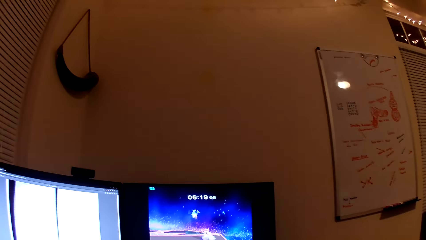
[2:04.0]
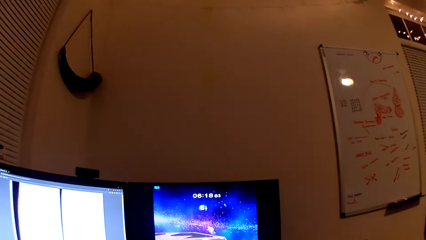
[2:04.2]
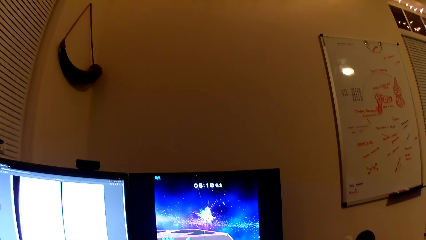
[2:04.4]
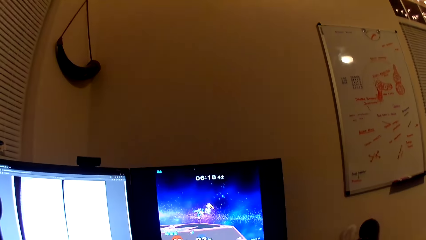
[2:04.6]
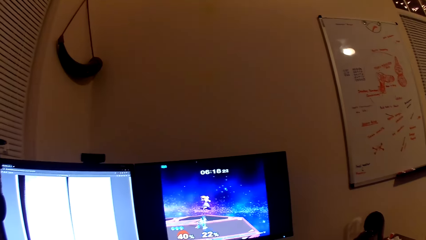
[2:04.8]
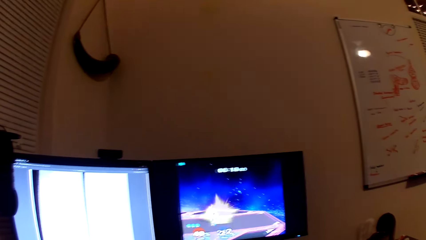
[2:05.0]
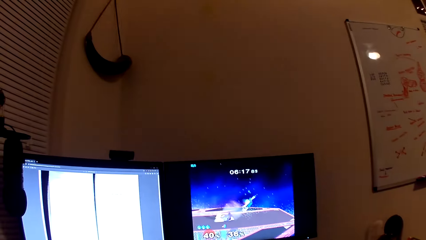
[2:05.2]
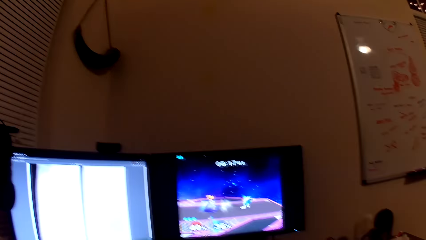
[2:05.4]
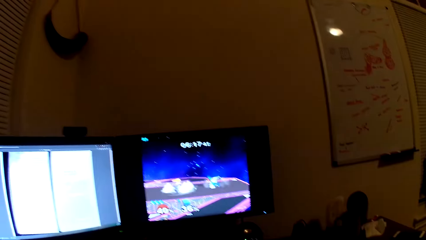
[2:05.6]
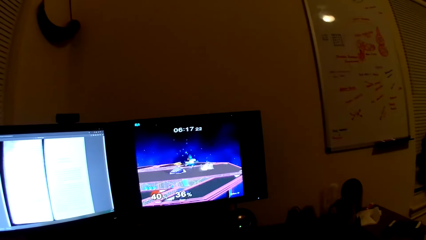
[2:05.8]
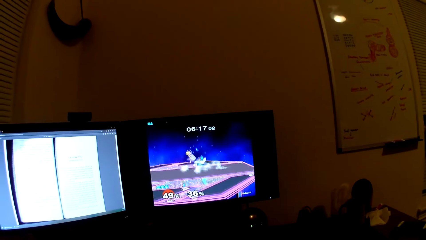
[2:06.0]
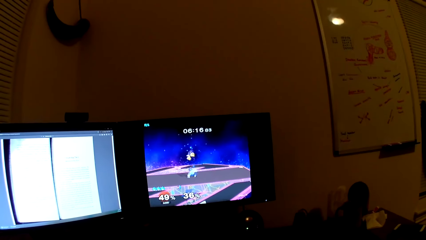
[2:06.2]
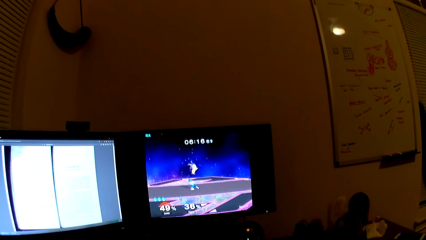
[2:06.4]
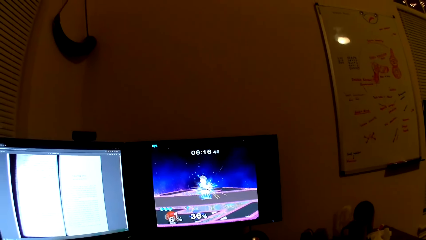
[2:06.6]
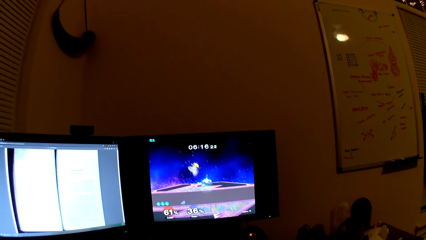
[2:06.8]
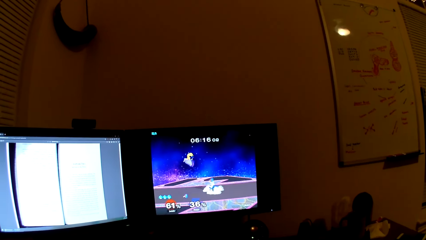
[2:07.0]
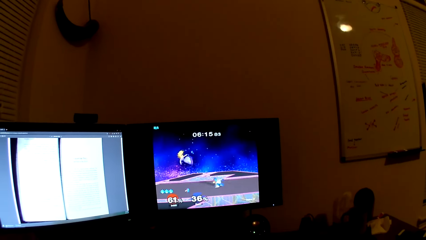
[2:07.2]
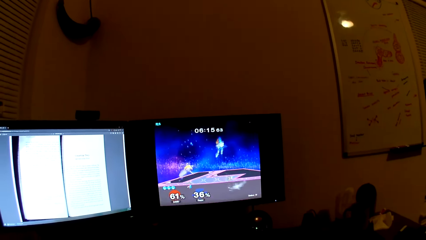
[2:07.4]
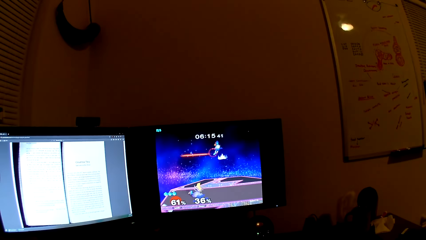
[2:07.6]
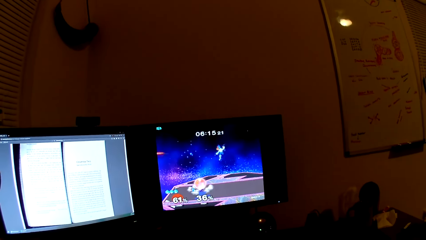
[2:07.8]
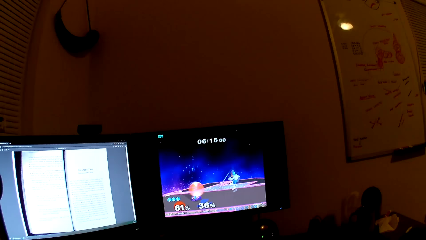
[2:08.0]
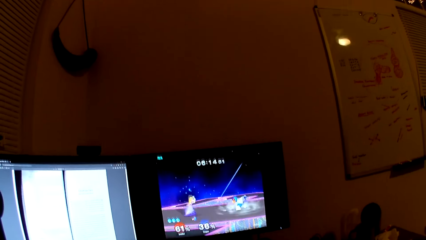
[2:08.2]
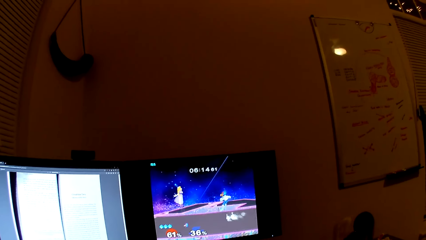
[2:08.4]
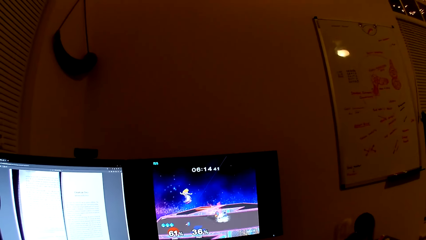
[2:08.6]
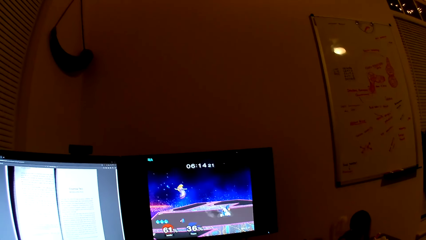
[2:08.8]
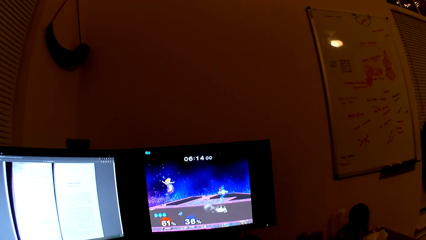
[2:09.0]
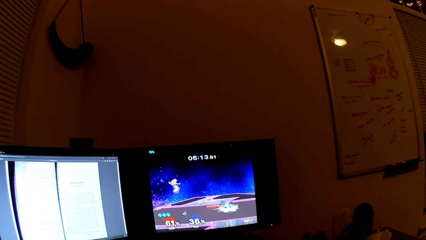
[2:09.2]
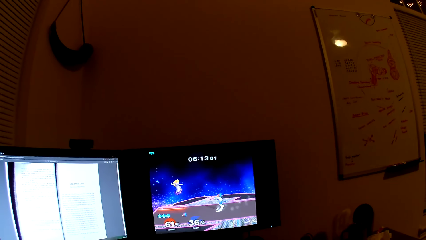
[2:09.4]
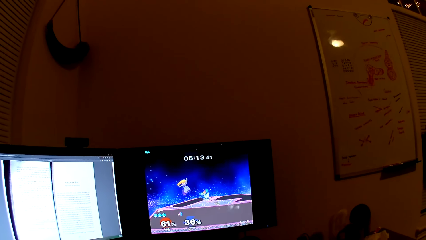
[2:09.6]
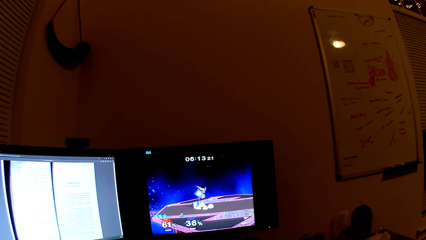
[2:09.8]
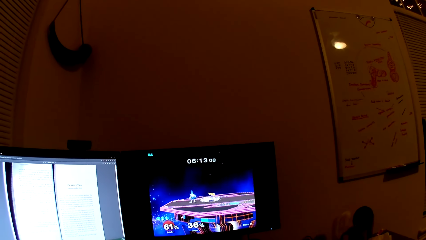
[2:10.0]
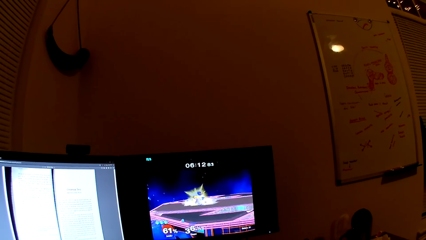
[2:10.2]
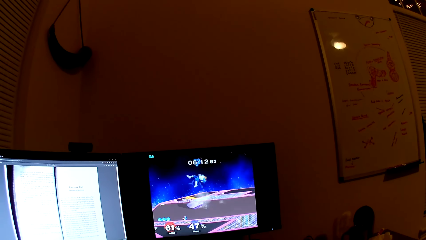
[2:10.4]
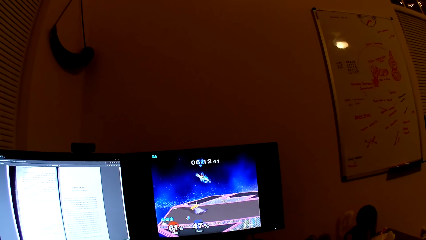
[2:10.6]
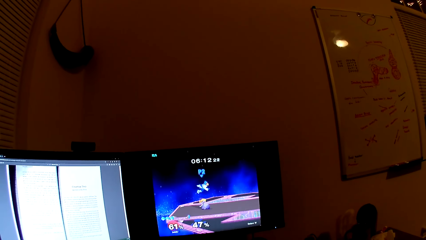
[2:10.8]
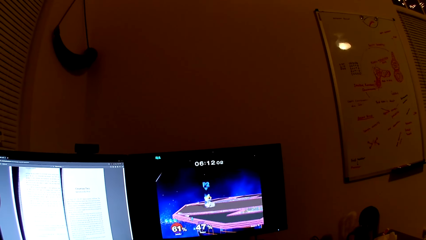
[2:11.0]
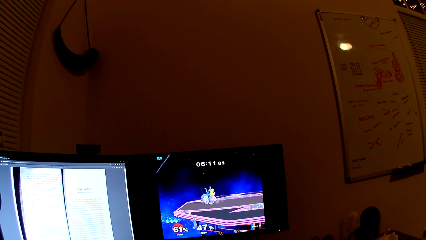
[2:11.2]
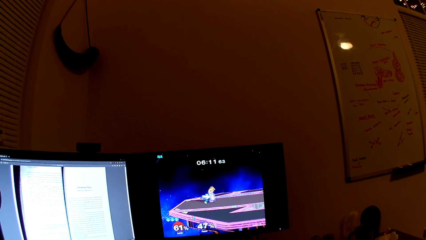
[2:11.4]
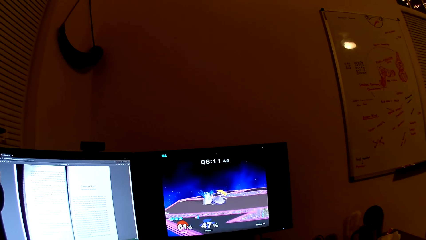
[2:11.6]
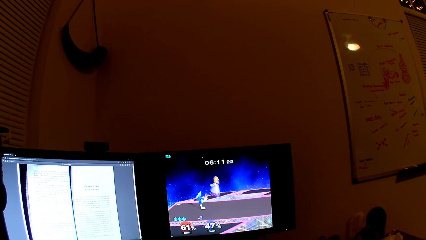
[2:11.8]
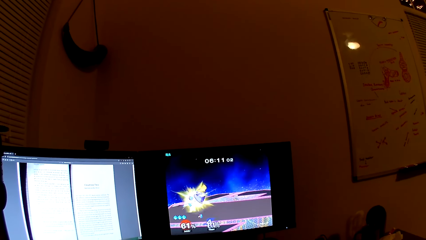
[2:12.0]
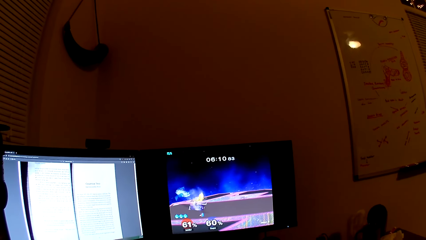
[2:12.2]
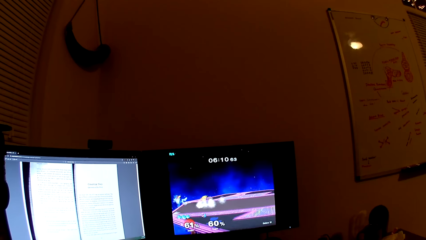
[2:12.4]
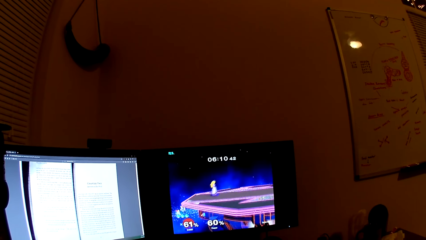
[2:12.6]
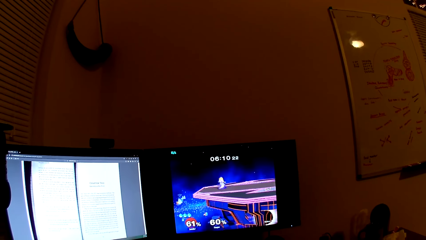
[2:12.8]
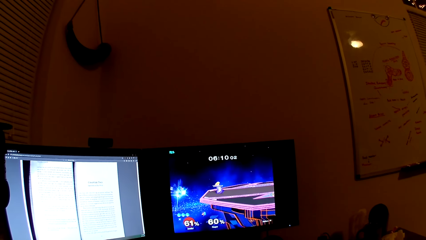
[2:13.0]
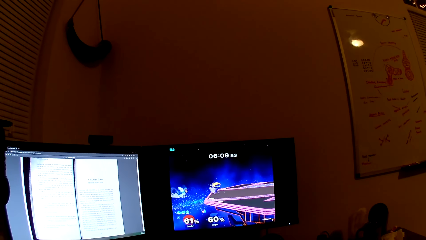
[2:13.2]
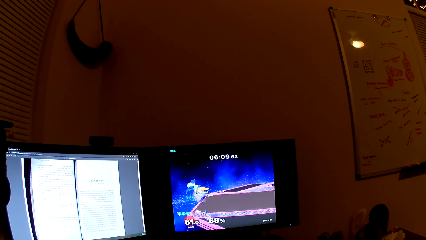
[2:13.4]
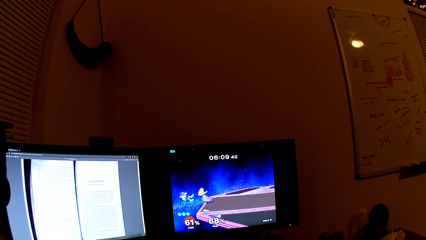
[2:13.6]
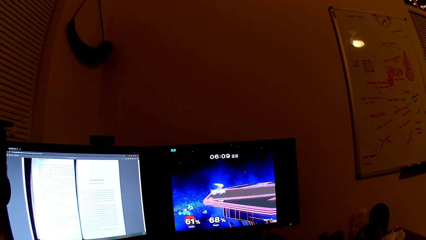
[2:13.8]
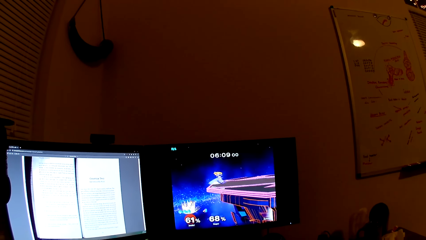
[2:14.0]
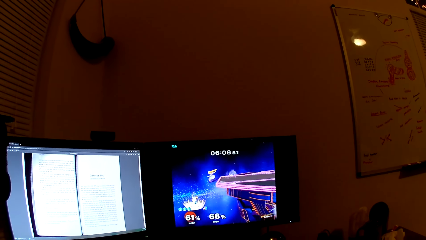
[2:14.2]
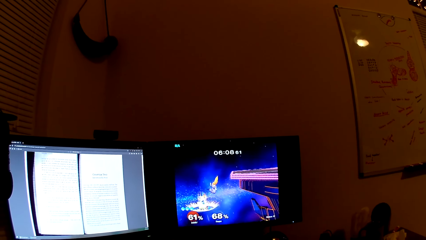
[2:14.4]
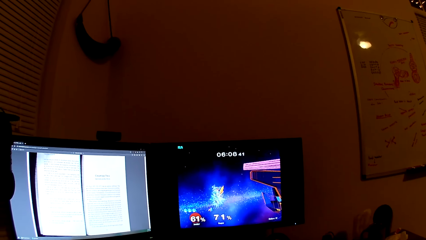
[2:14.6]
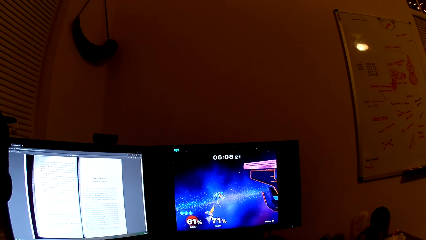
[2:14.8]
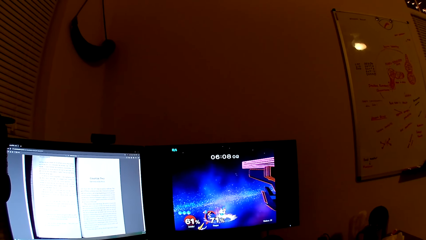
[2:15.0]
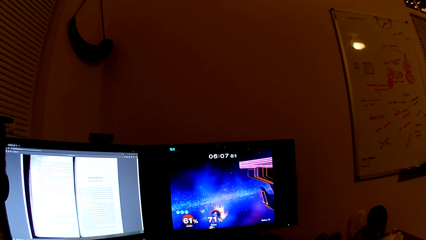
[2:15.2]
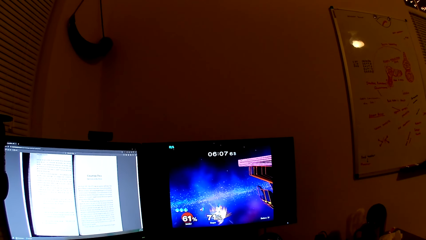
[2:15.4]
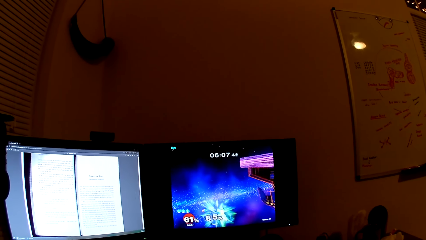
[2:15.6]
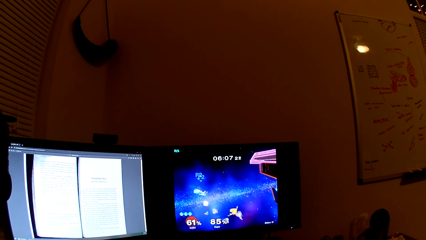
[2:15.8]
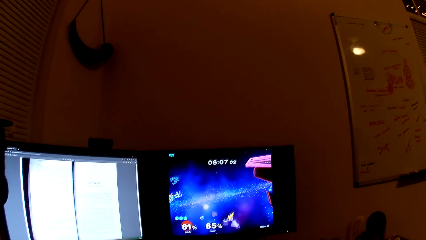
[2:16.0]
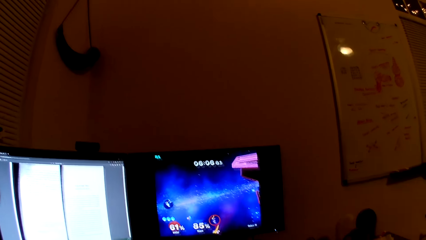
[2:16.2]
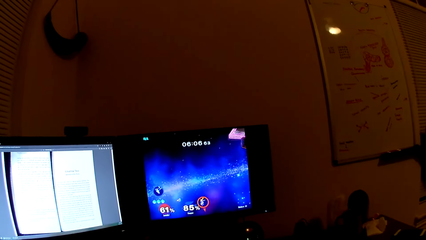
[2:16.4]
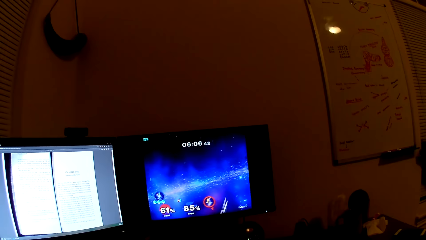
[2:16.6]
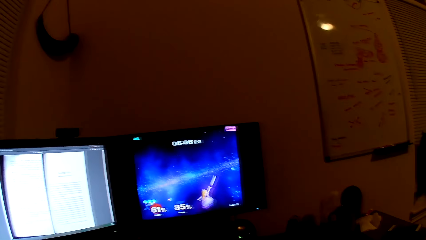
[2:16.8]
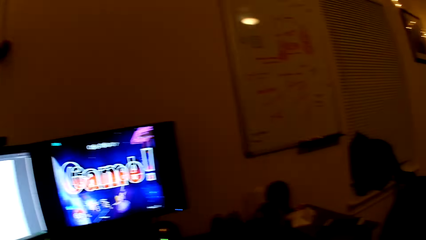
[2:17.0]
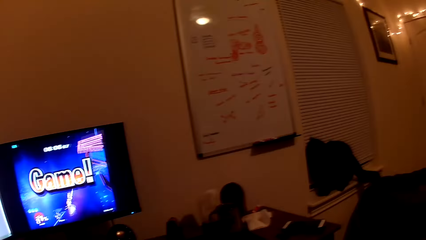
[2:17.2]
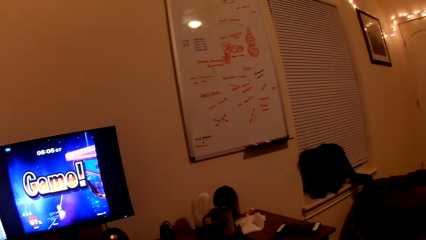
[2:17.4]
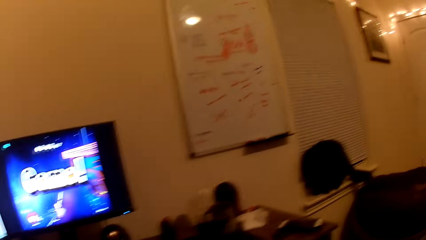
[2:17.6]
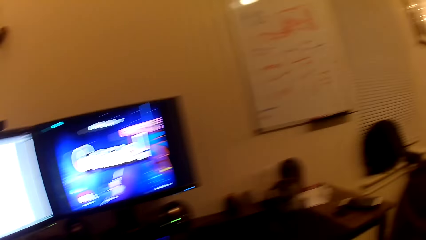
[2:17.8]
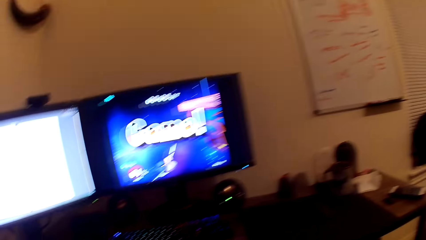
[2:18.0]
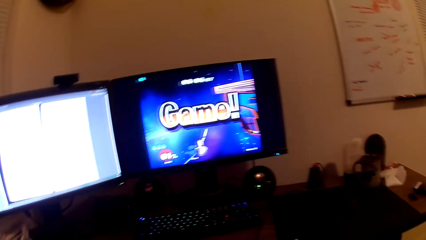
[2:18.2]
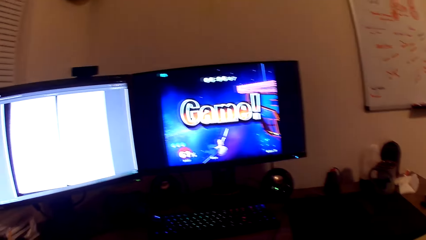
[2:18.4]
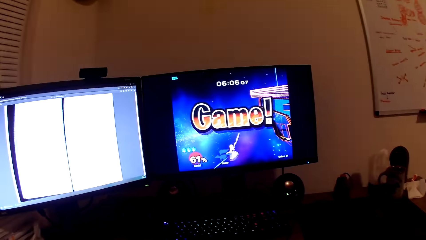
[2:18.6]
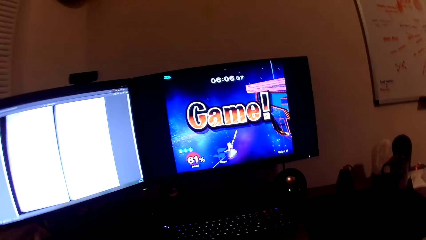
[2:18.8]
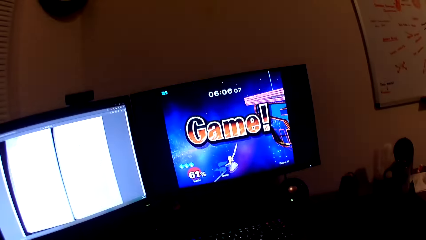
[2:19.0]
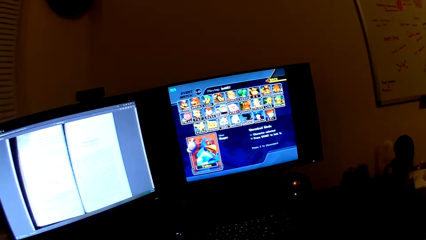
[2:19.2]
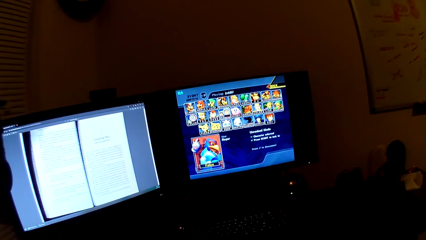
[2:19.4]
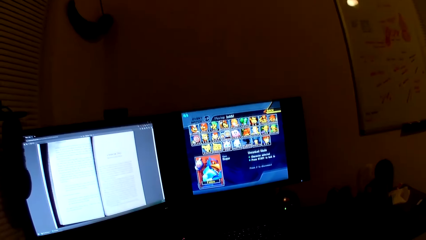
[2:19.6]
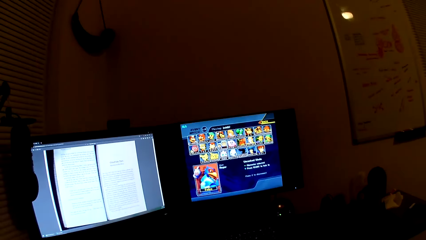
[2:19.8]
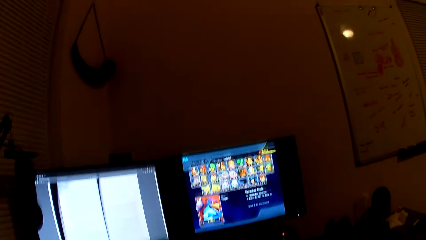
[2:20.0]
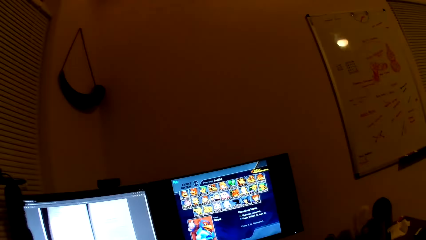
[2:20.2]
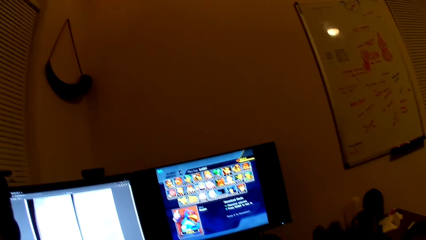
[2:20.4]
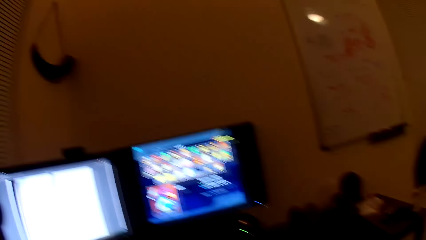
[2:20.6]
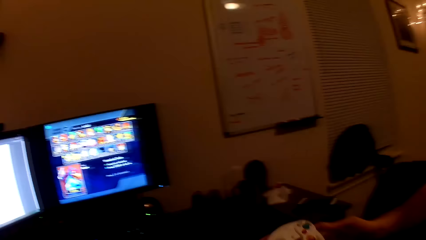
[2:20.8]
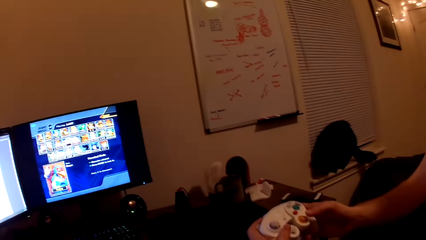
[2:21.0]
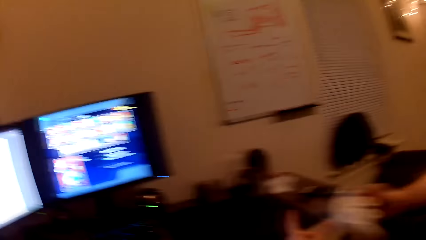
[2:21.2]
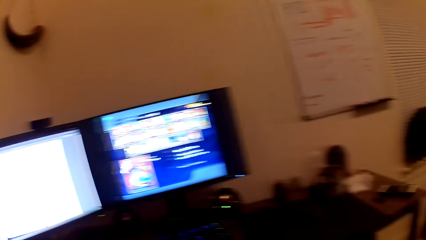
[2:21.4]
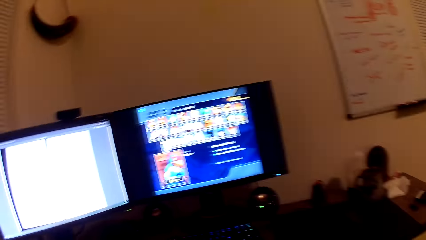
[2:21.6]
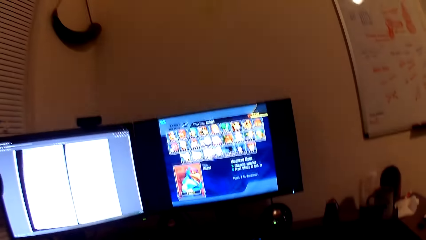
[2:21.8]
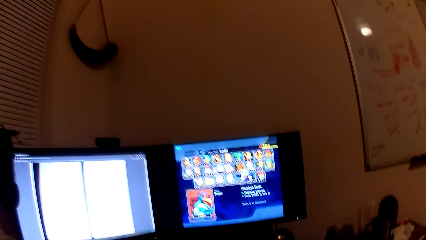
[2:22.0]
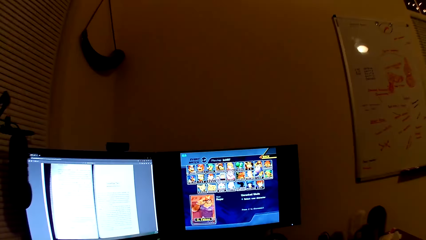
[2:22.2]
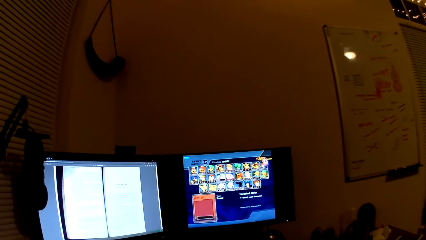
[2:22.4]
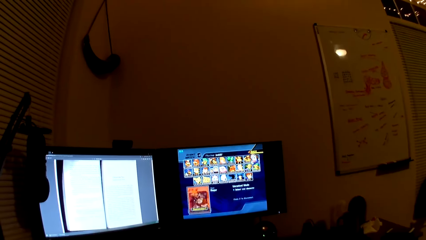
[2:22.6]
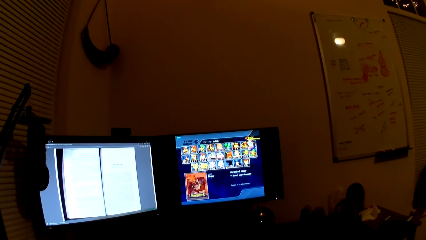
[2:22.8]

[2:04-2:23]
The camera wearer plays the computer game. They converse with the man. They play the computer game. They look at a cat.
